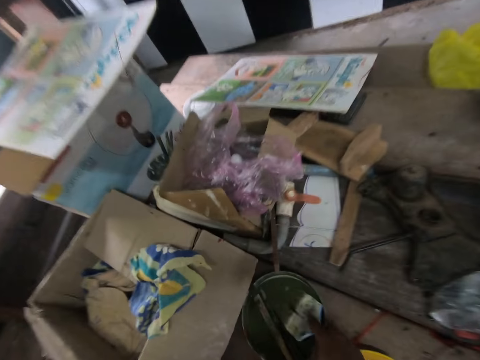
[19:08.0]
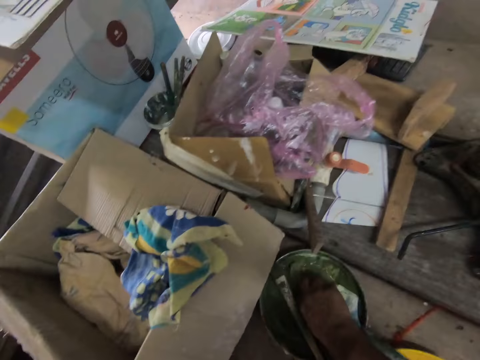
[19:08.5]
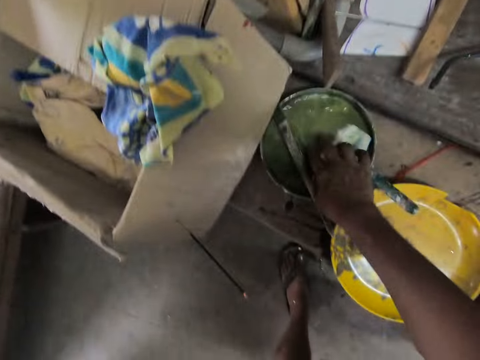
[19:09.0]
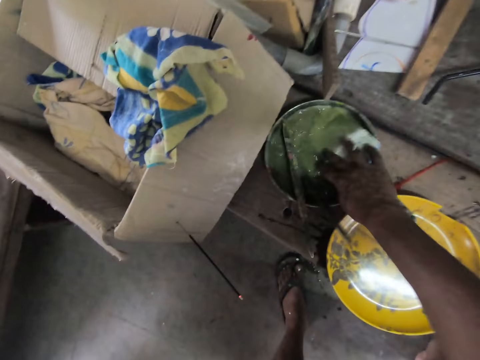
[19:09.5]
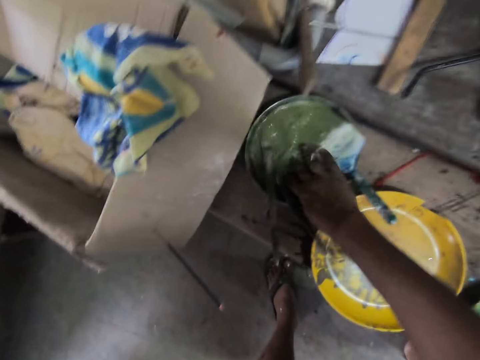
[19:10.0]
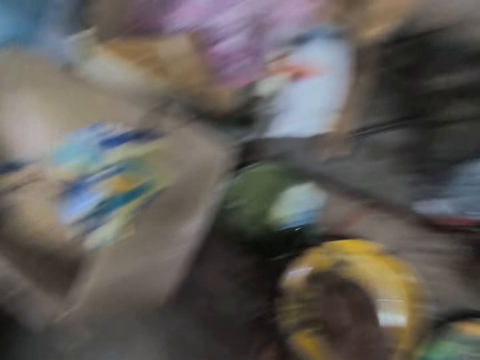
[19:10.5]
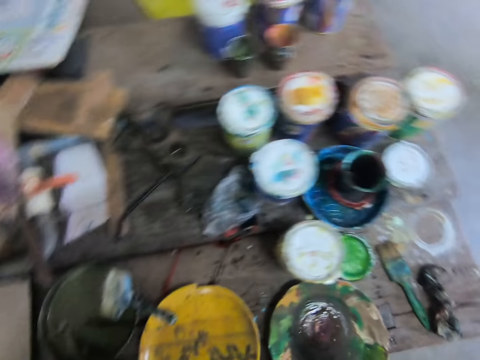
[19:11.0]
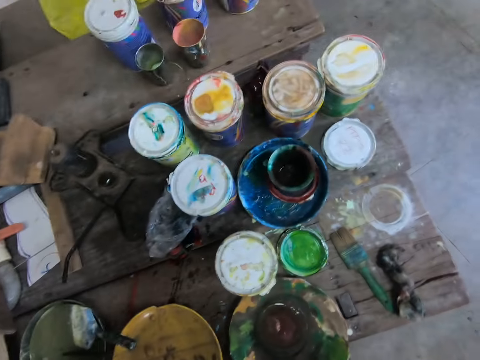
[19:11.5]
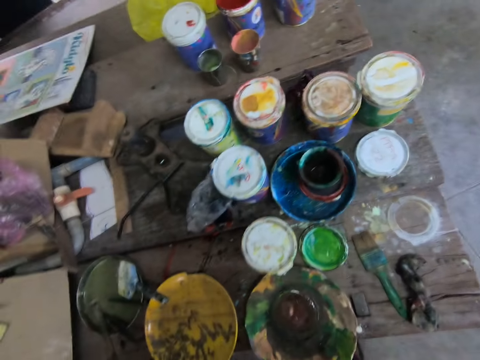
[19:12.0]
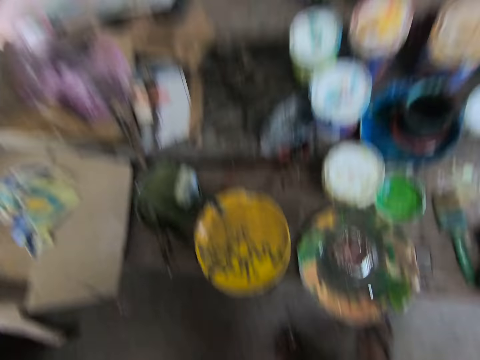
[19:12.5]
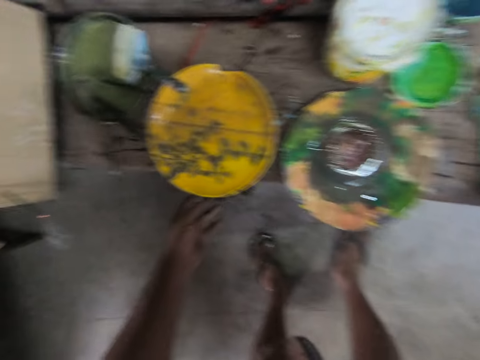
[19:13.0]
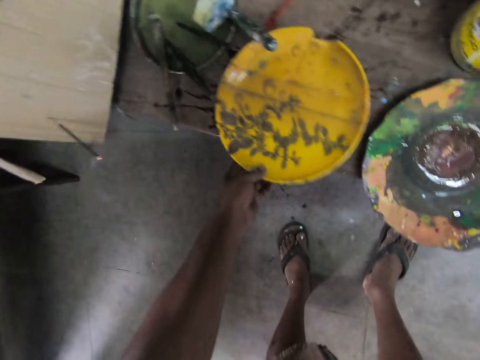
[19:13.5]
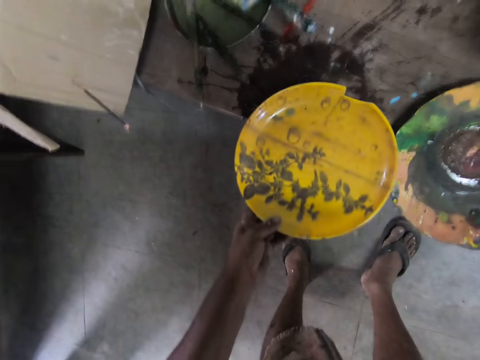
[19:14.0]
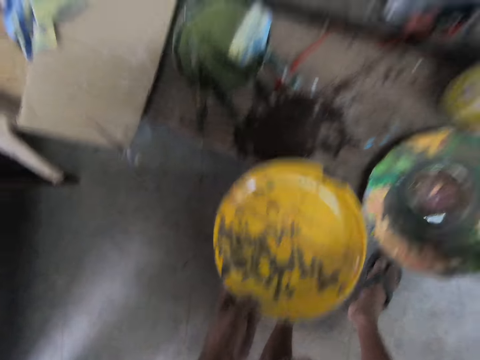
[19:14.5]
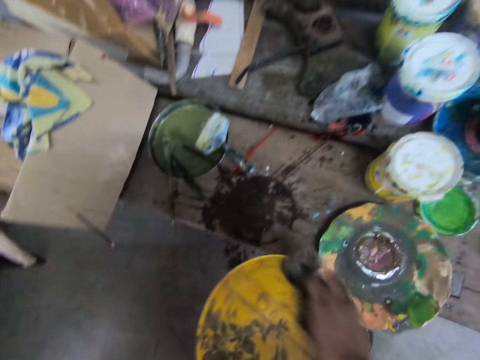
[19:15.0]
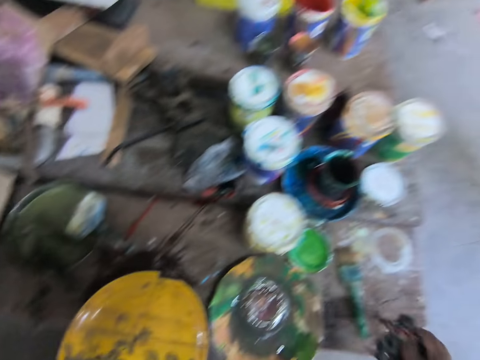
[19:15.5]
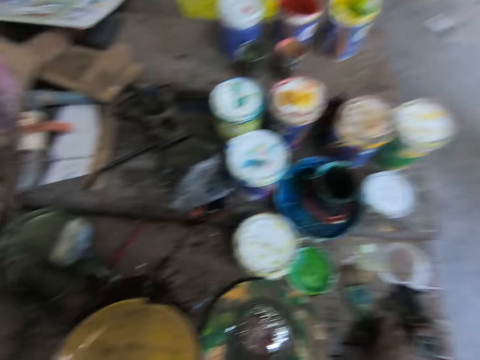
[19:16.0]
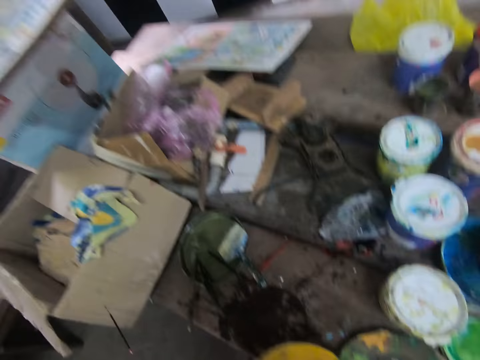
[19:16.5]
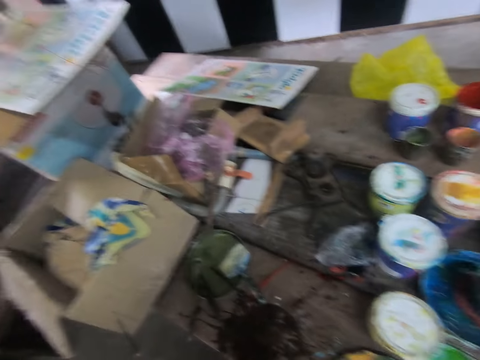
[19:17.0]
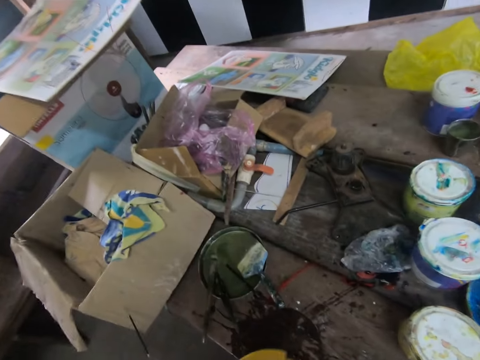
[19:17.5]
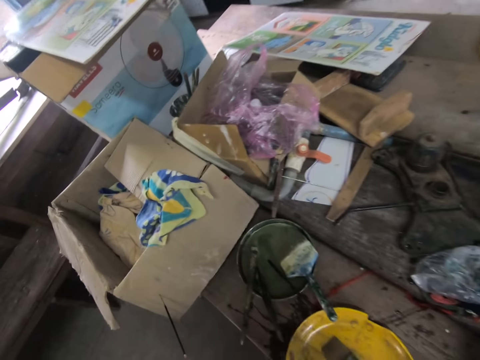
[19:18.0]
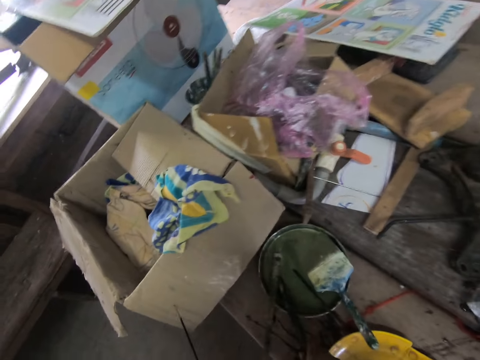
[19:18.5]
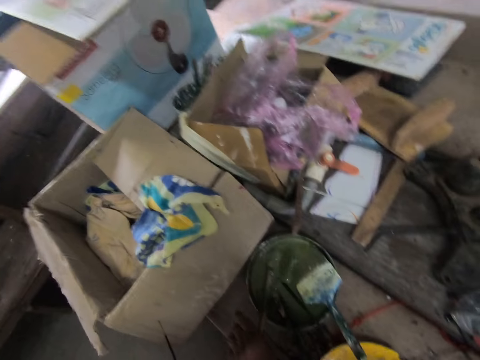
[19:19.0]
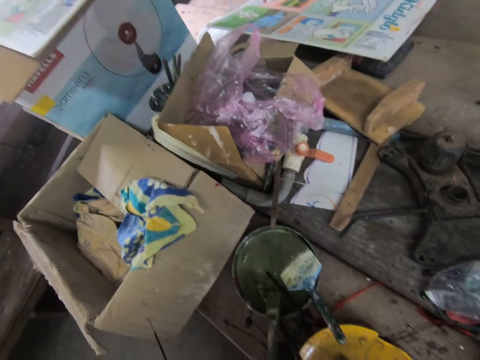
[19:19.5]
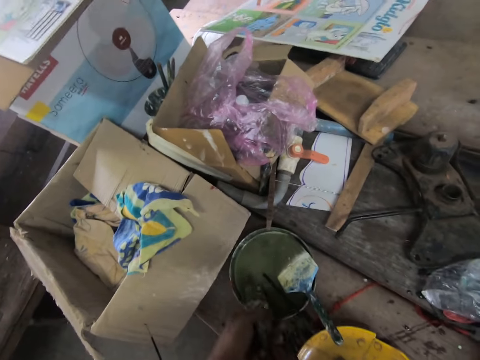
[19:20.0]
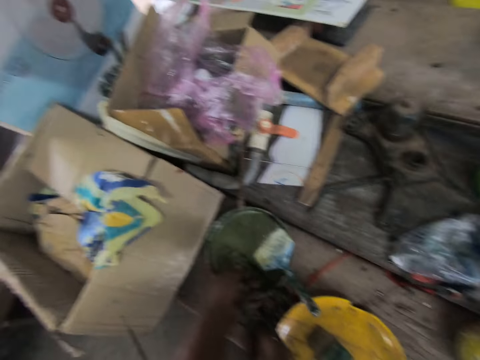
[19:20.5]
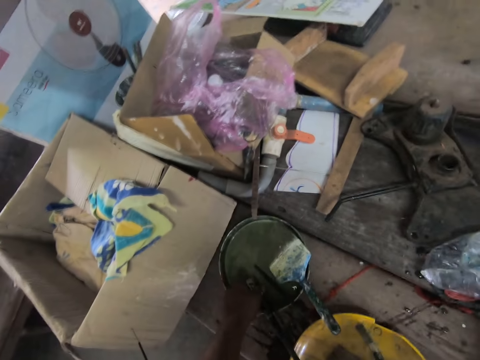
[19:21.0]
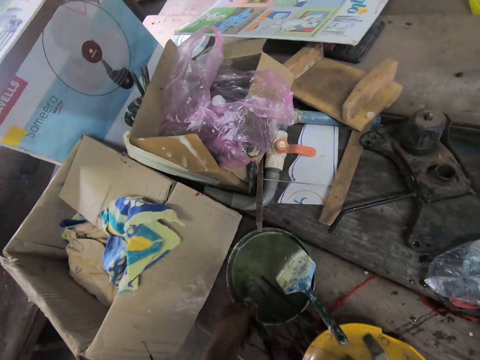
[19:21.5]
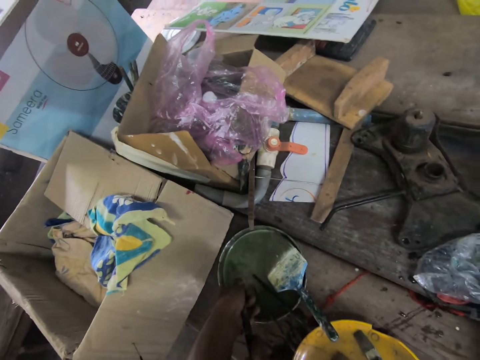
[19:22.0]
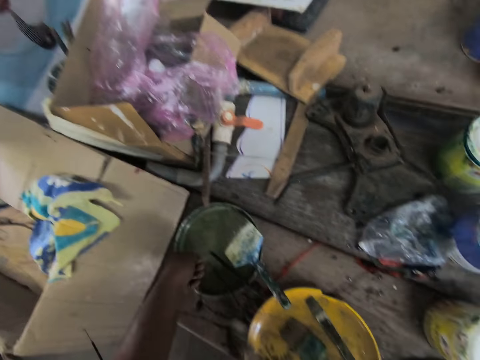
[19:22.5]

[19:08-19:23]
The camera wearer dips the paint brush in water. They shake the brush in water. They take a plate. They wipe the plate with a rag. They place the rag on the table. They place the plate on the table. They take the paint brush. They remove paint from the paint brush with the hand. They put the paint brush in the plate.

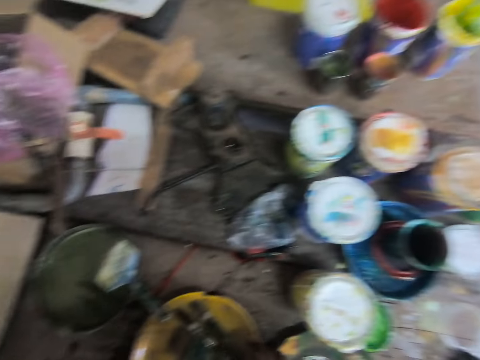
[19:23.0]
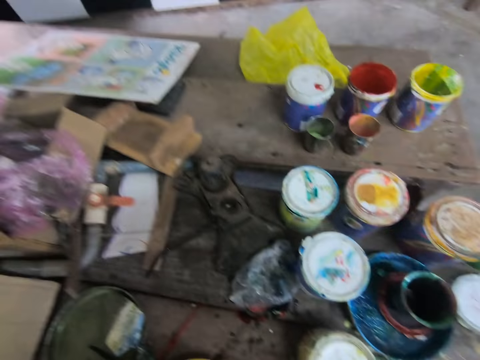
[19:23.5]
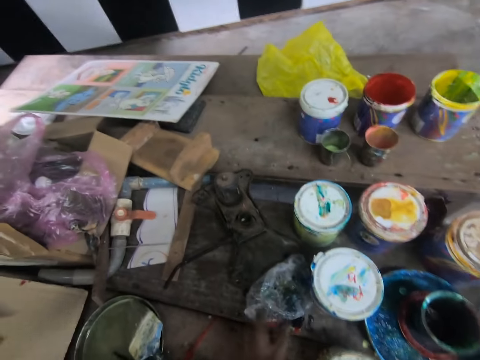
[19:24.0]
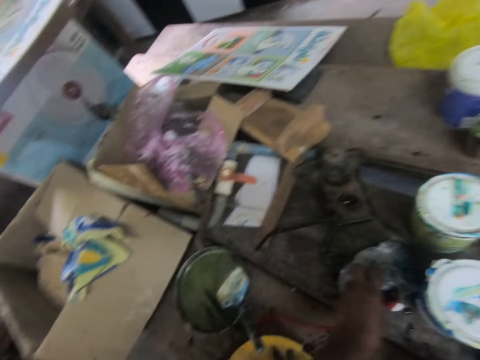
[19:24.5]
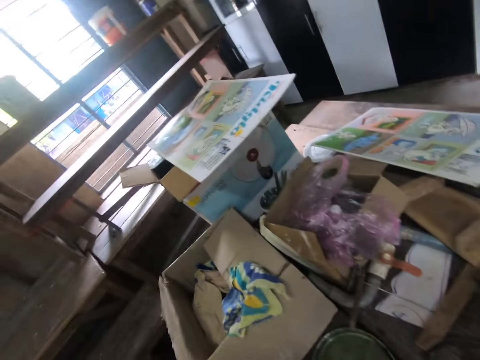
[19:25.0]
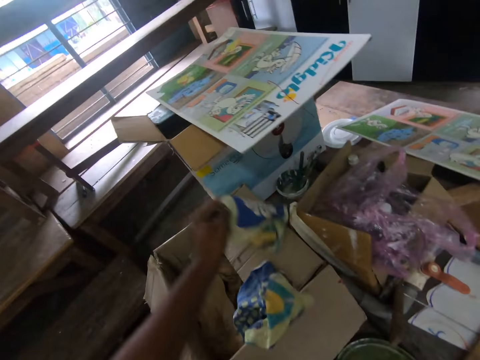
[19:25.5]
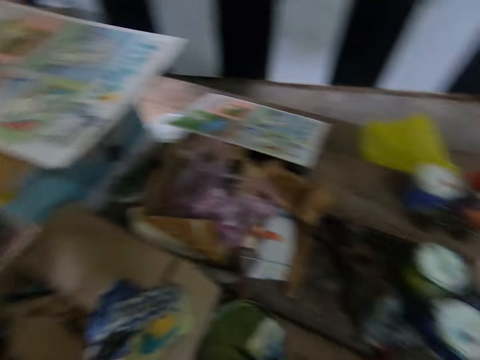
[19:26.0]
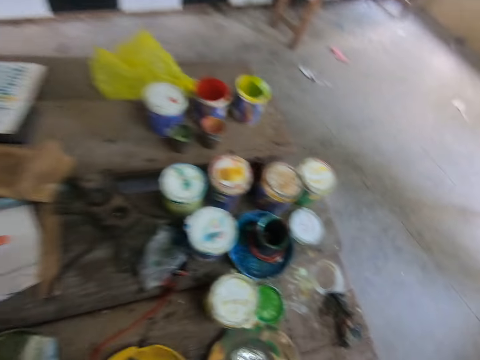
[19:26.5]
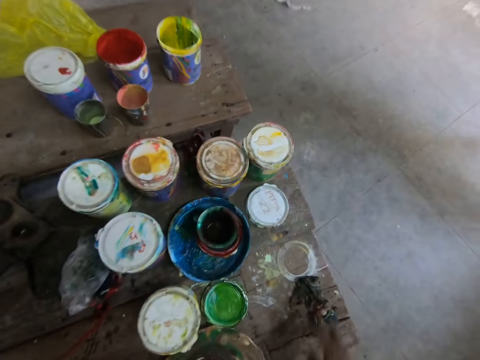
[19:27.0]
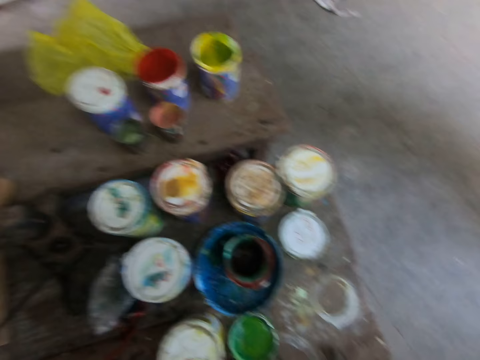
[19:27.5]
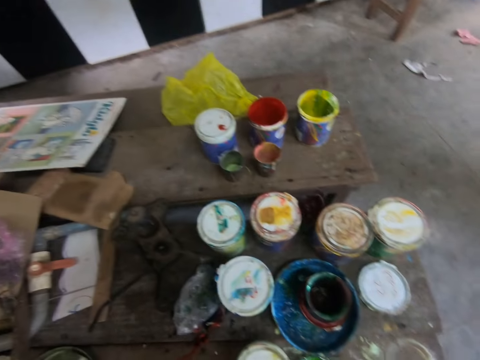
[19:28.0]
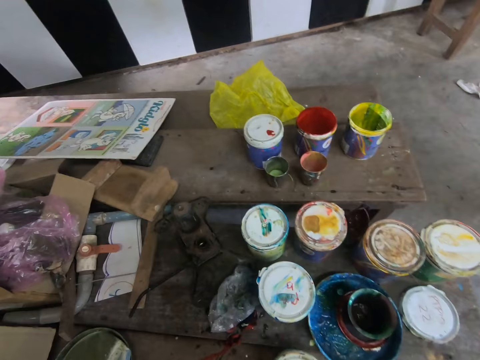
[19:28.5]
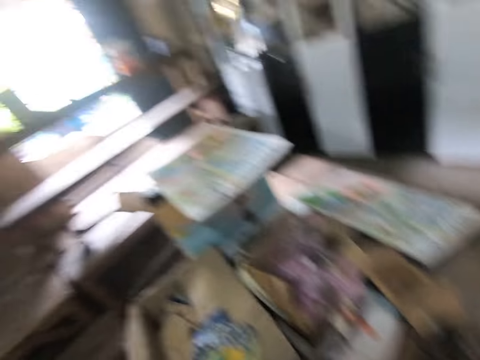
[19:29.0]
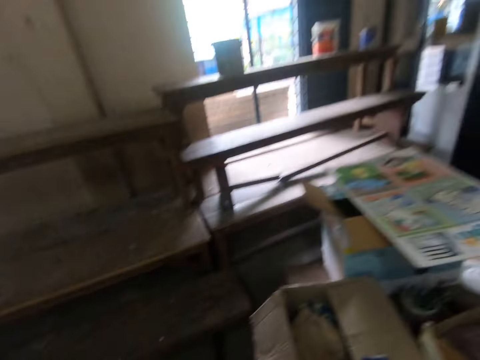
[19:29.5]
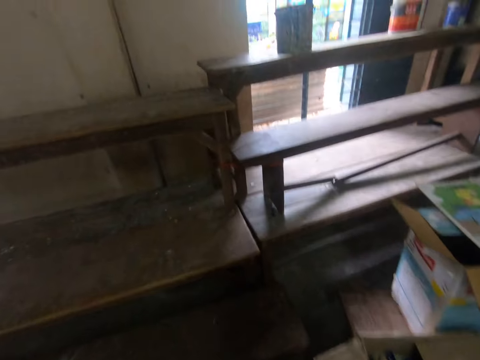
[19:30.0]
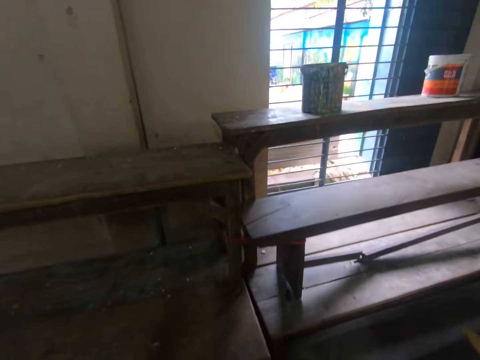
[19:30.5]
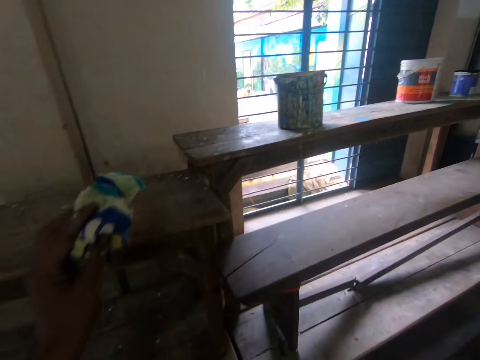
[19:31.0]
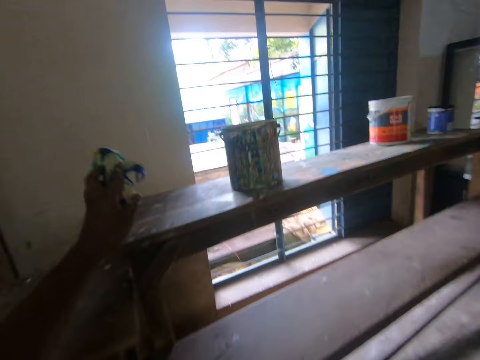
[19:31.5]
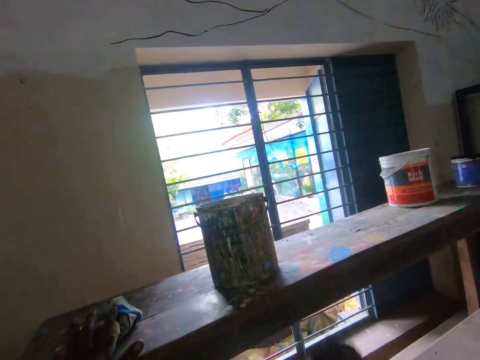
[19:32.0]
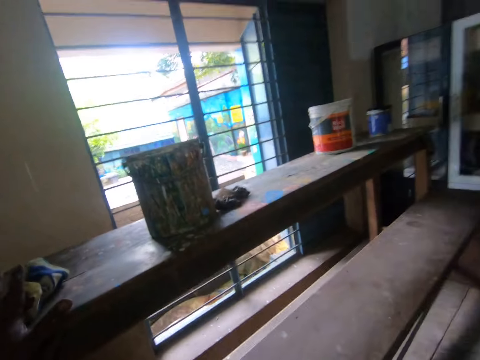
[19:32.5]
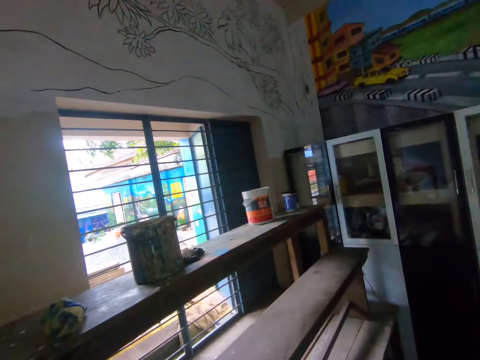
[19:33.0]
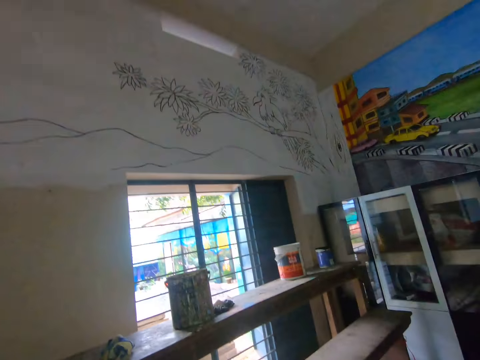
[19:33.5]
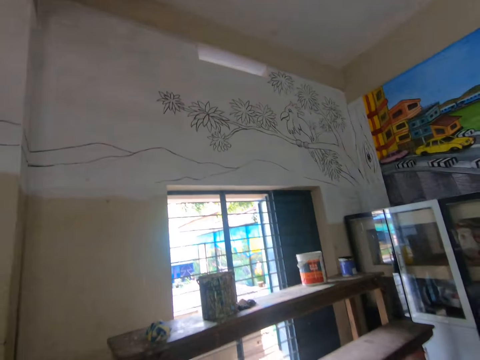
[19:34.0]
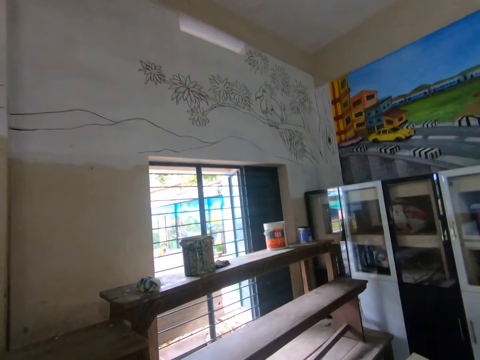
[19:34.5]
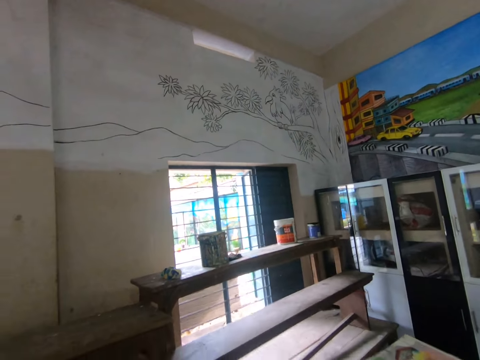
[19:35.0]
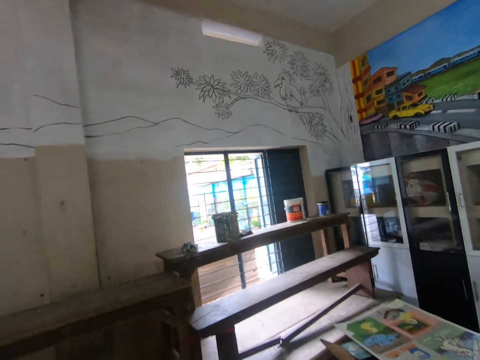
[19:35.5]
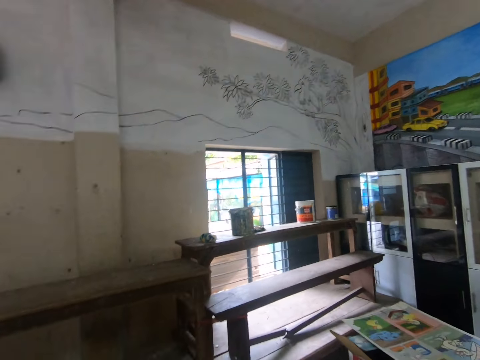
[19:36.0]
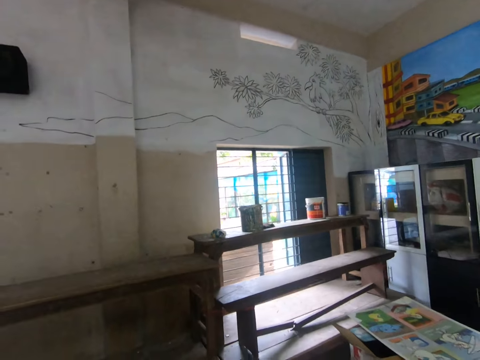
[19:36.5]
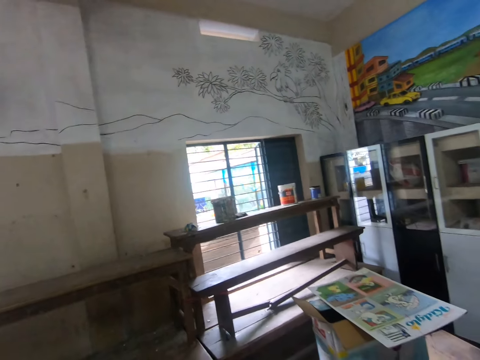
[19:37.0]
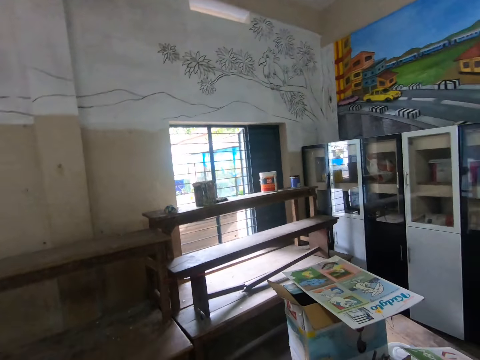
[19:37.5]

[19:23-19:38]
The camera wearer washes the brushes. They touch a polythene bag. They pick up a cloth or towel. They wipe the table with the towel. They walk around the room. They put the cloth on the bench. They stare at the wall.
